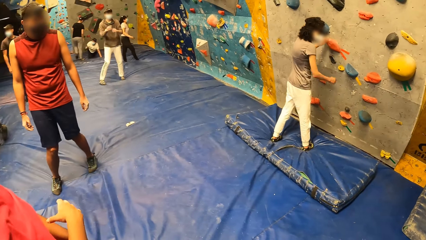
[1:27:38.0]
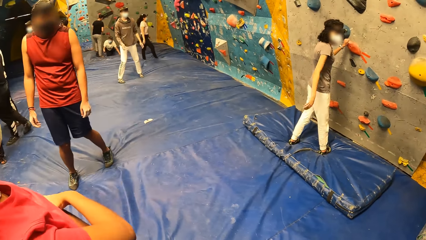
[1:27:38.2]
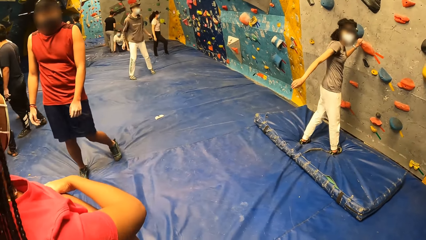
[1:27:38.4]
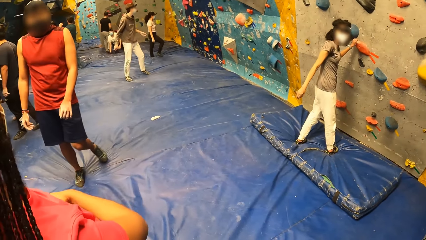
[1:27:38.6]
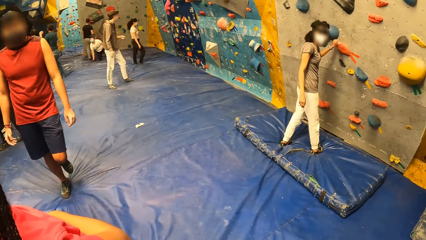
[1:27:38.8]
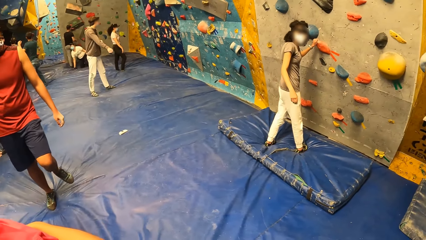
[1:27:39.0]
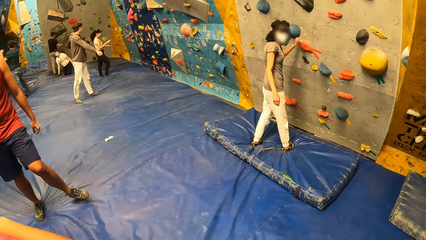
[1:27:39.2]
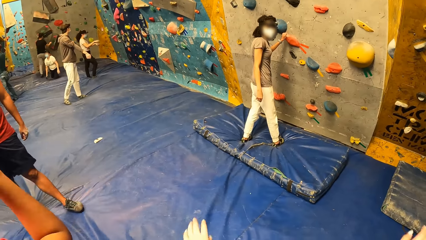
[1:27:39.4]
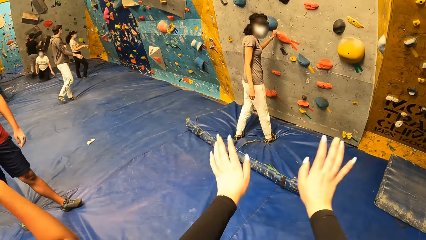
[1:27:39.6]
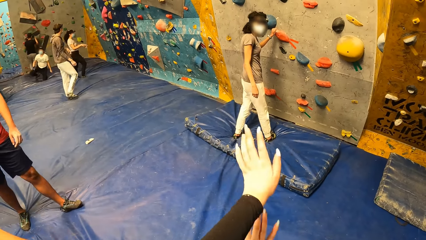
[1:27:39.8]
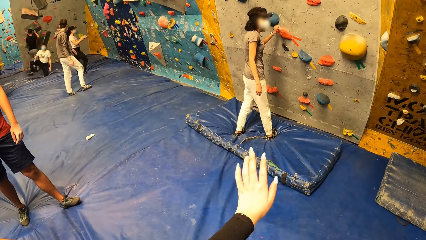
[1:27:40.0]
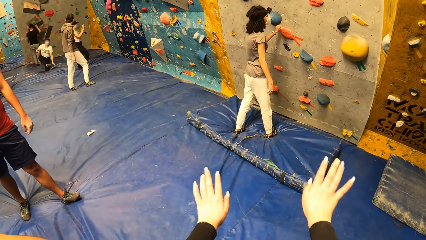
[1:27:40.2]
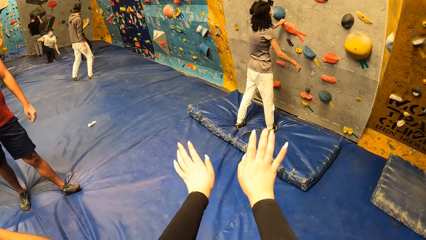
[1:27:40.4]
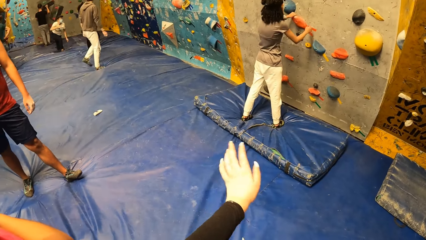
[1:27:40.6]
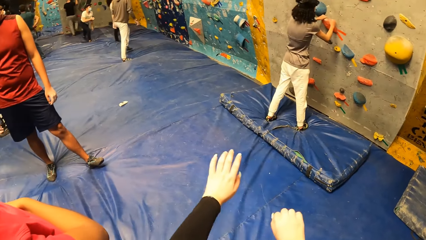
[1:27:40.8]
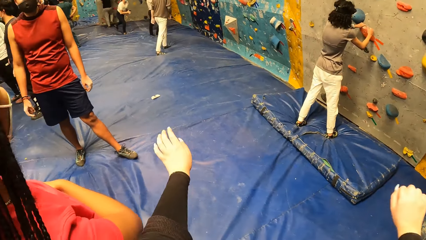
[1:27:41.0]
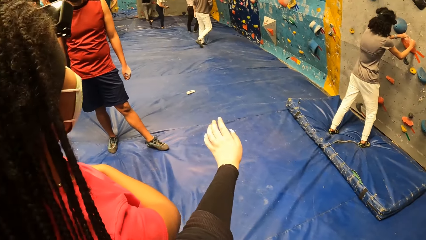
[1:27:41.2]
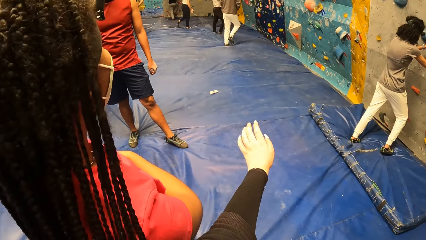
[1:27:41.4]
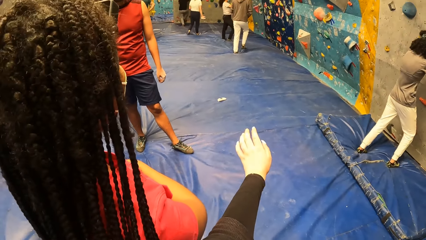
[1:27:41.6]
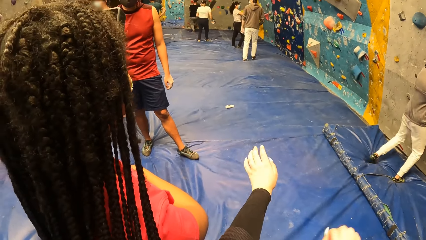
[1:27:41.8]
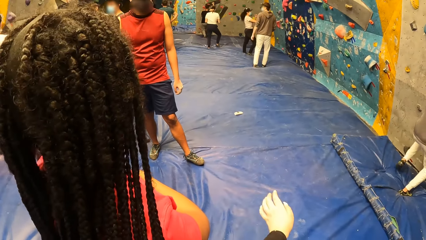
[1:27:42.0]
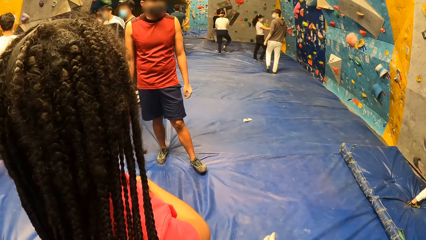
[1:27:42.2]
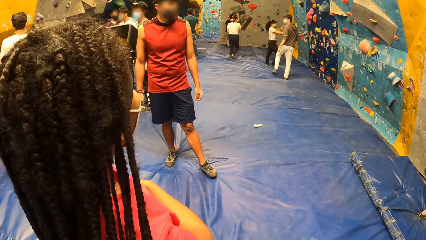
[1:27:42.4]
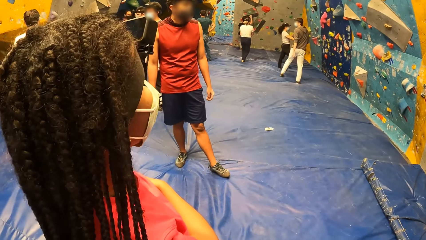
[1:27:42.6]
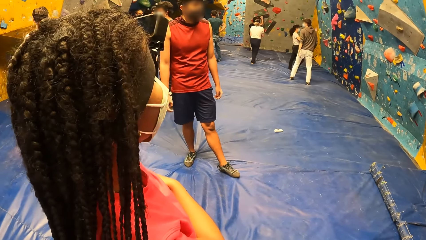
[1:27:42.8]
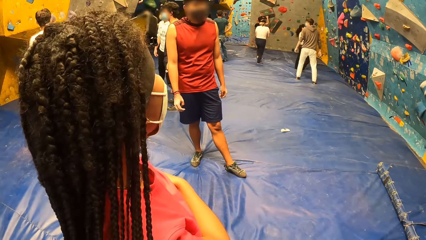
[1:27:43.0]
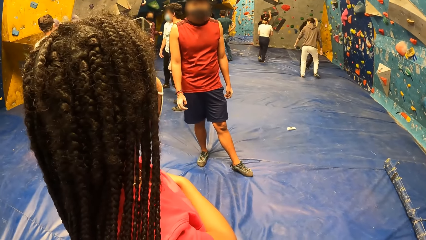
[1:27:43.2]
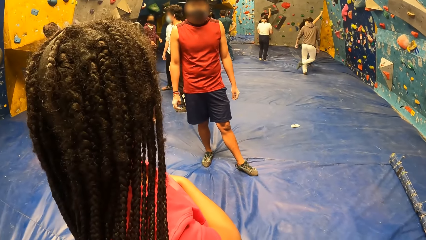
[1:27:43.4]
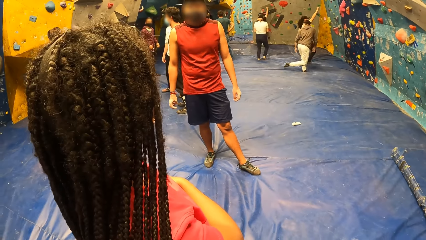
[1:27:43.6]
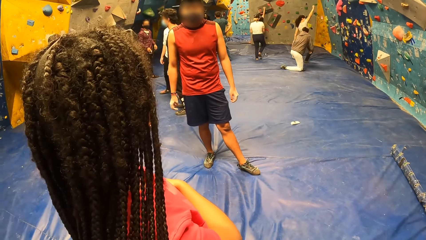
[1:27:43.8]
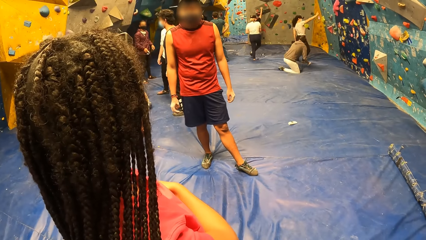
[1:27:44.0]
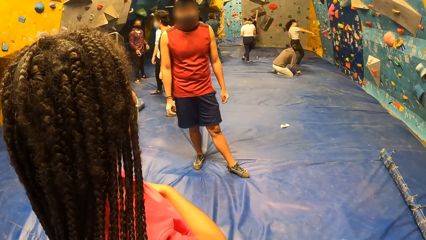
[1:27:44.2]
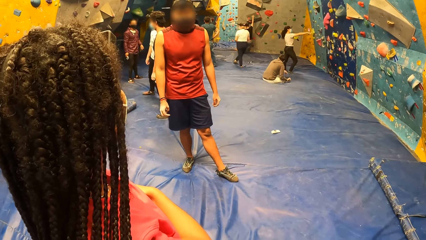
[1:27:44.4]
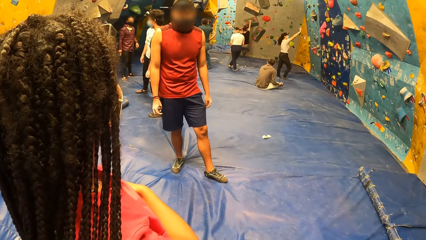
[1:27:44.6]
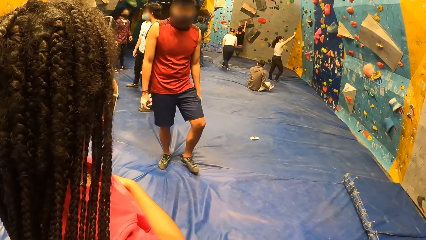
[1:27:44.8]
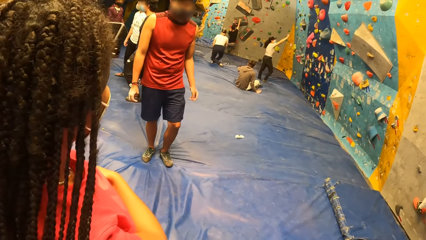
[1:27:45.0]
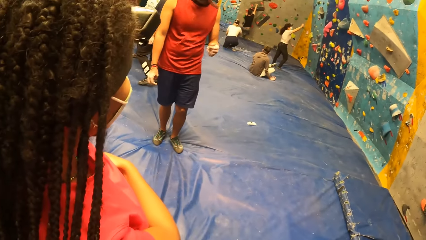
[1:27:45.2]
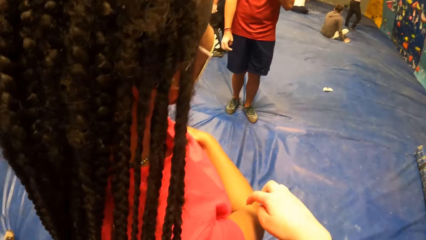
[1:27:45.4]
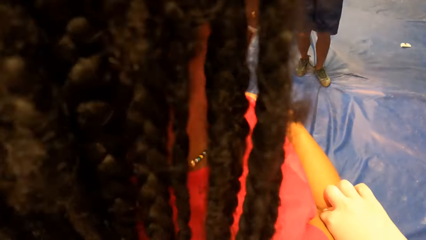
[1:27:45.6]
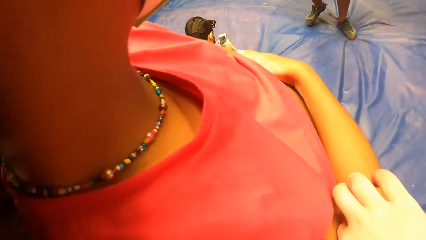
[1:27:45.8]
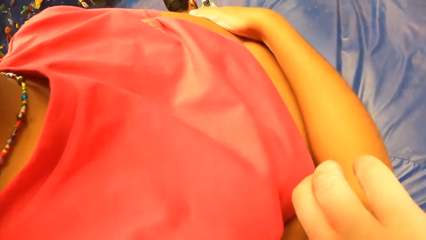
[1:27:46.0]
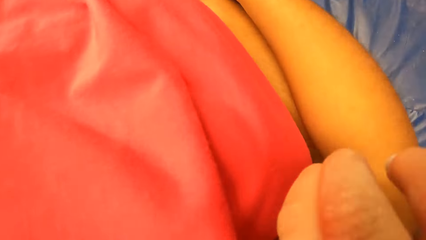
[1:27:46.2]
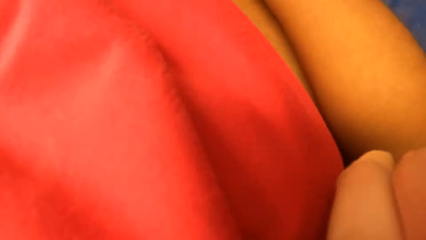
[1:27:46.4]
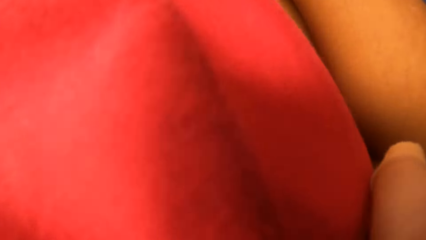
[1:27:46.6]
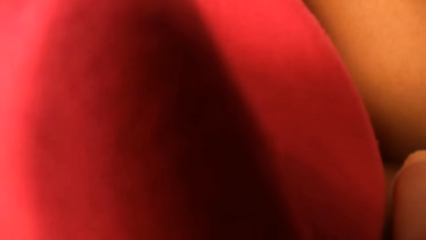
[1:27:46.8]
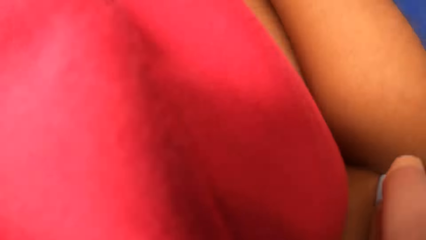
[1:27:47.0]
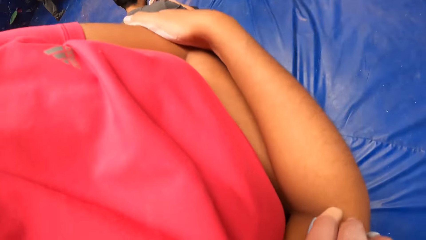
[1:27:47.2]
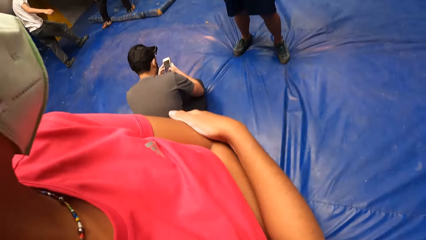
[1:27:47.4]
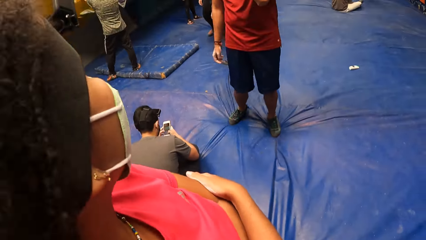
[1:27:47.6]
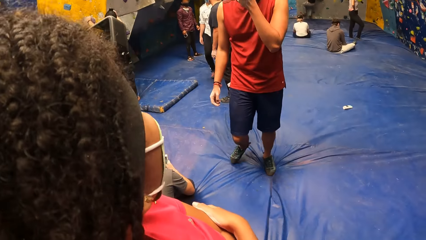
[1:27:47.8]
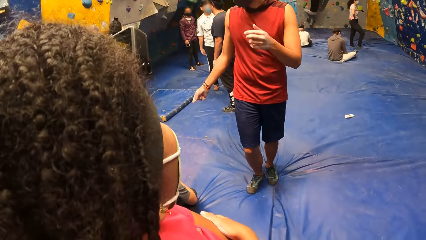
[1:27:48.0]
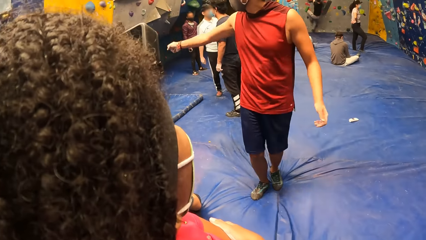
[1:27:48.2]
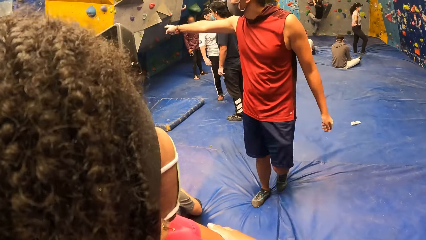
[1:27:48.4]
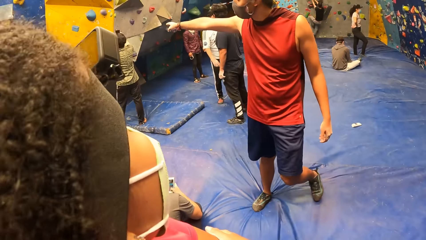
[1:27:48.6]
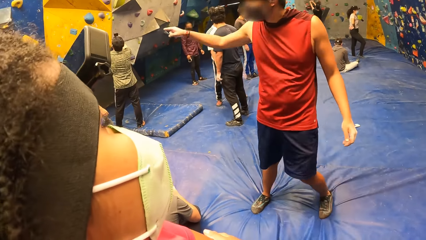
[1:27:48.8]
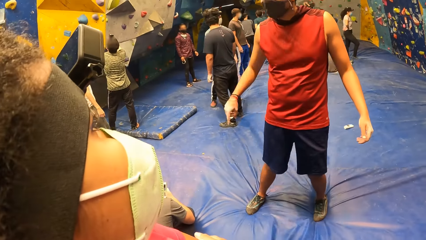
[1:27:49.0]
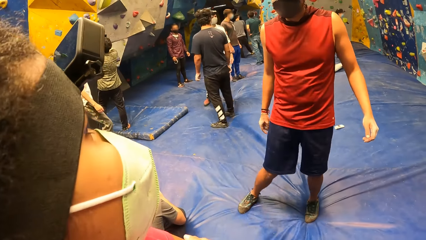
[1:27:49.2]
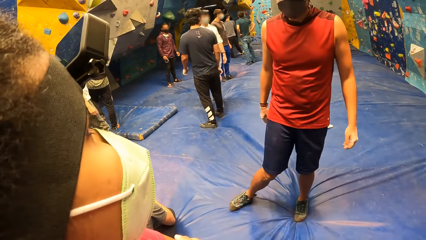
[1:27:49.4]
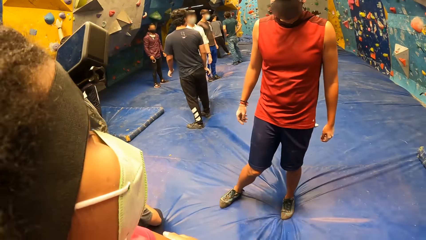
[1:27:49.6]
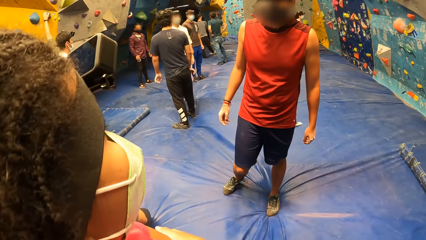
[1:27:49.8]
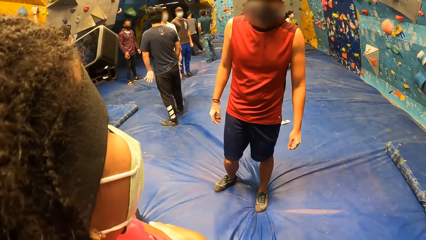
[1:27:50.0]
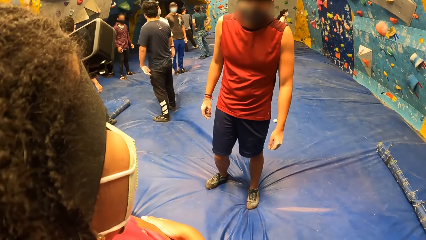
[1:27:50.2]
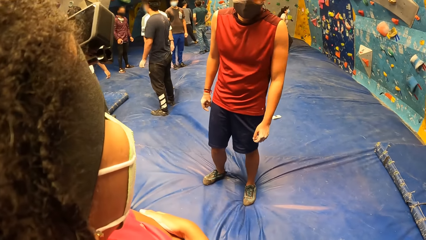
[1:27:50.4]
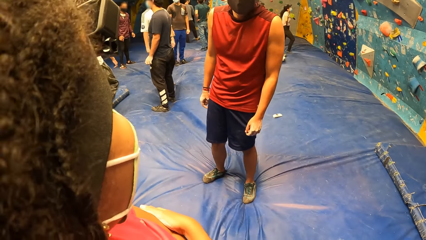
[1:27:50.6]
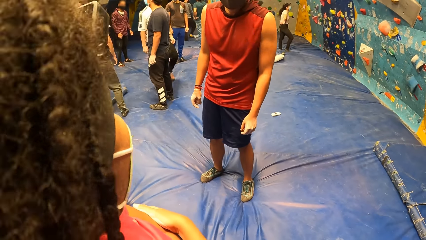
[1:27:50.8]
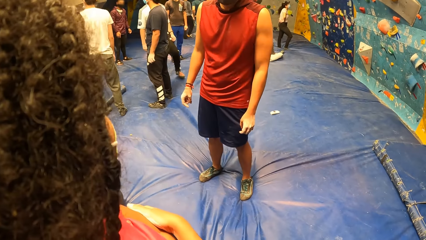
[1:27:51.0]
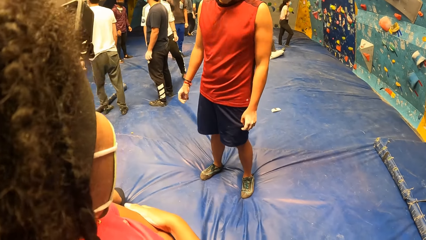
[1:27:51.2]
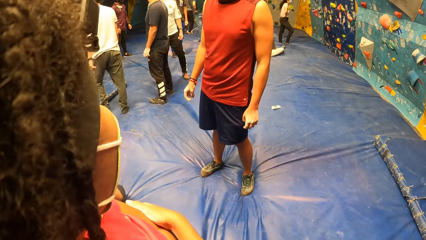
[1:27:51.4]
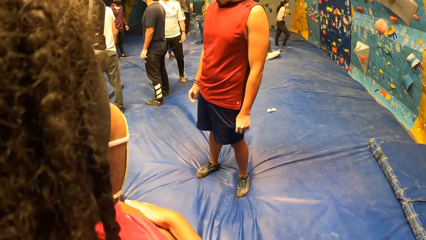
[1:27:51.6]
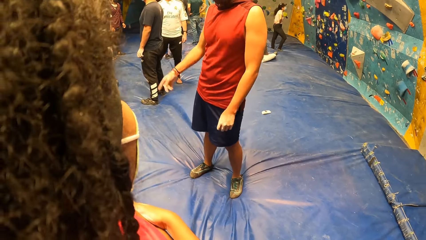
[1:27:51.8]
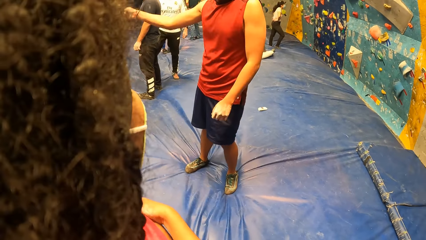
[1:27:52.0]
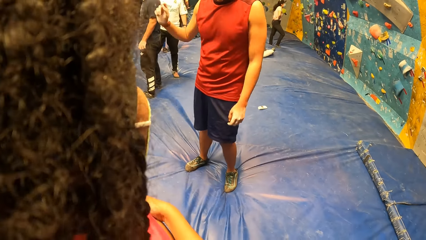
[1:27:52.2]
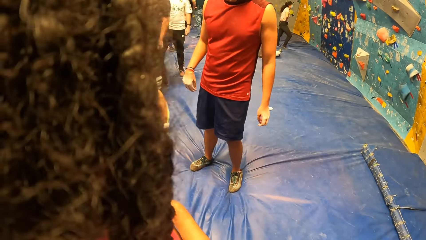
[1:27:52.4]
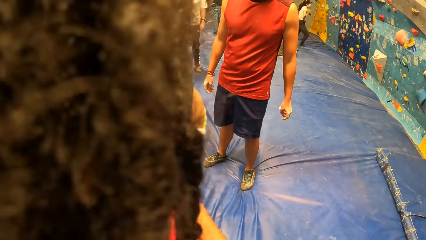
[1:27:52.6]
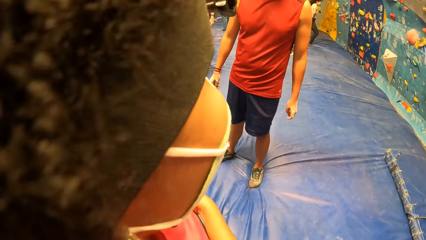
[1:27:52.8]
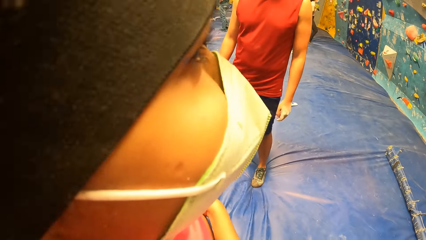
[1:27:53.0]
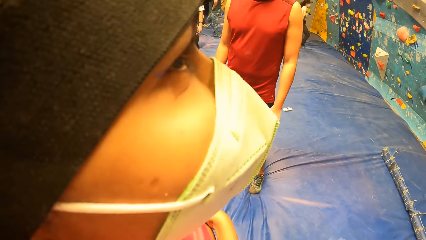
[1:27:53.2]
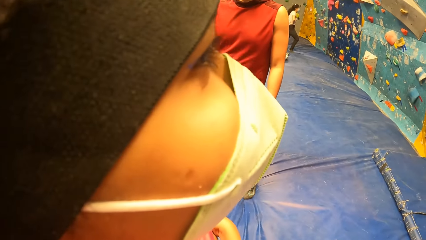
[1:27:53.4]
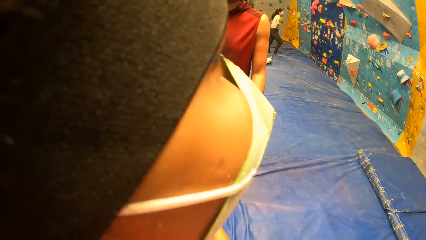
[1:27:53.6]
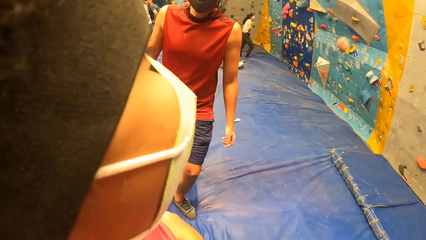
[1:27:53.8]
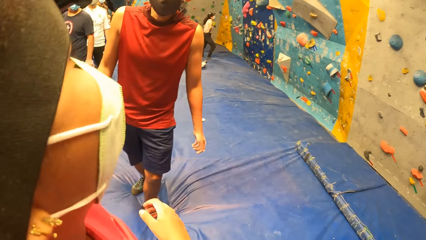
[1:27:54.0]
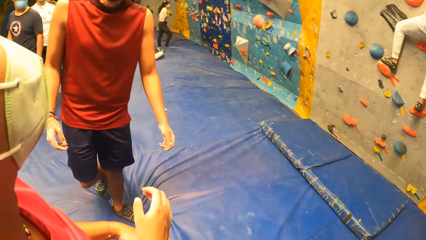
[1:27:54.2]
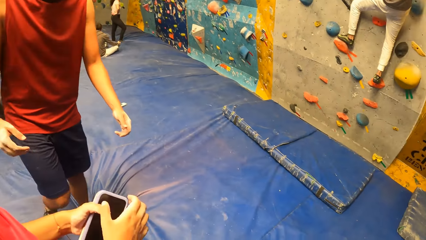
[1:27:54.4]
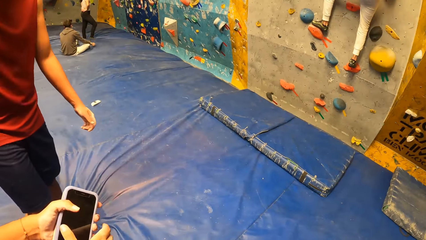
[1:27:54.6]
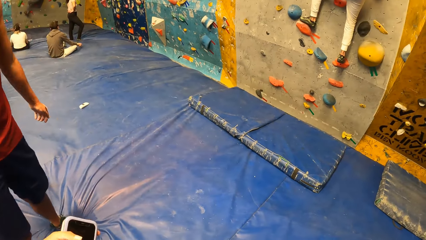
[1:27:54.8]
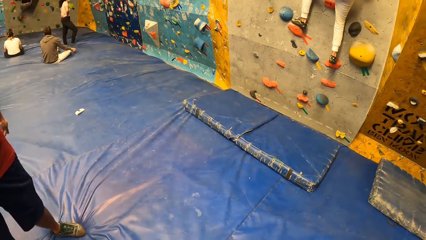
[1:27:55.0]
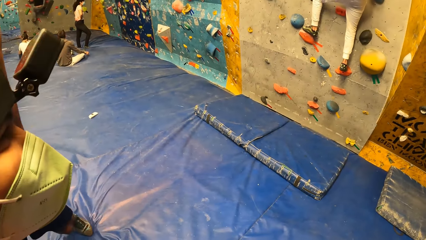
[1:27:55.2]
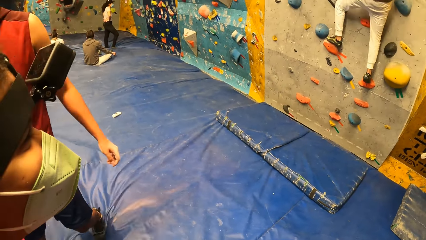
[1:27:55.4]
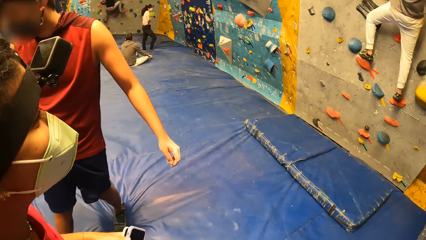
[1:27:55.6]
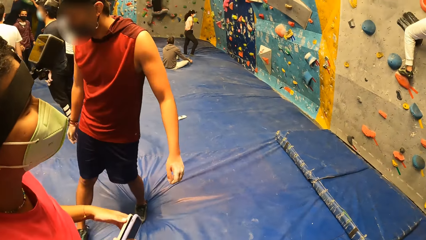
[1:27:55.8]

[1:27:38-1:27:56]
A woman climbs the bouldering wall with both hands. Another woman interacts with a man.
